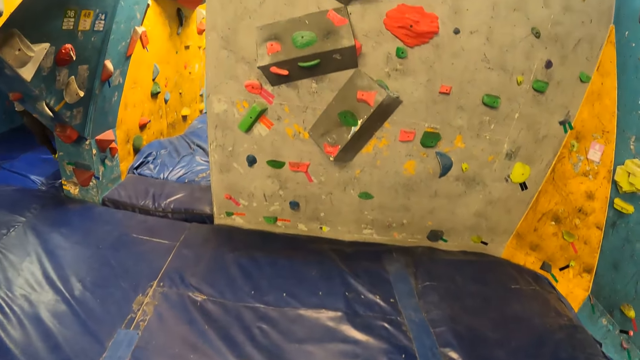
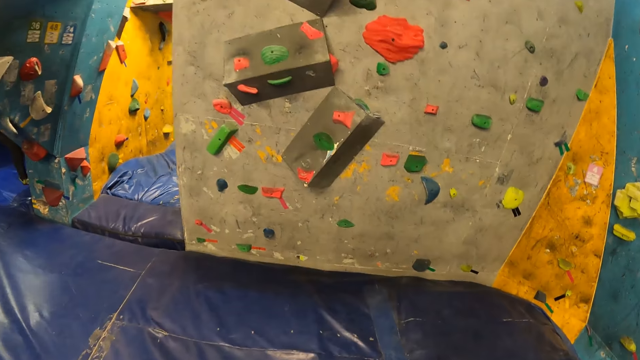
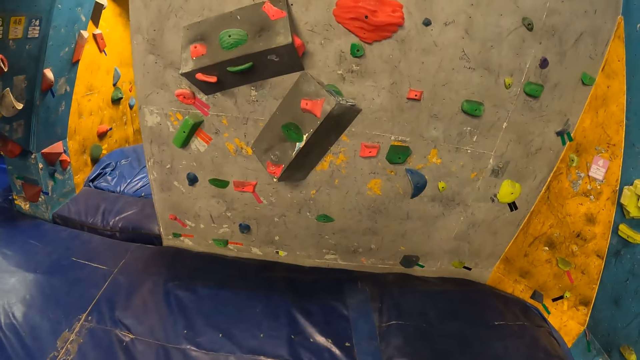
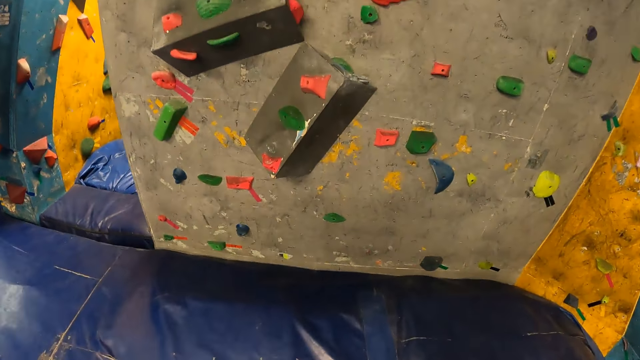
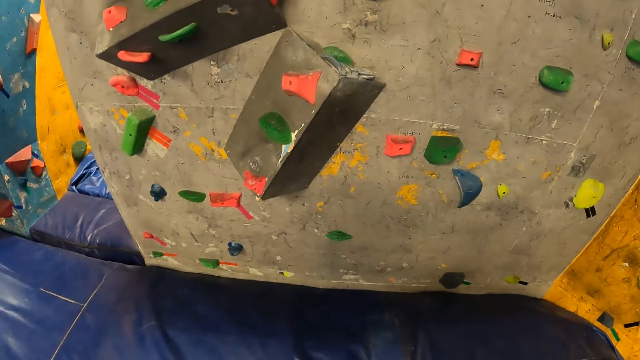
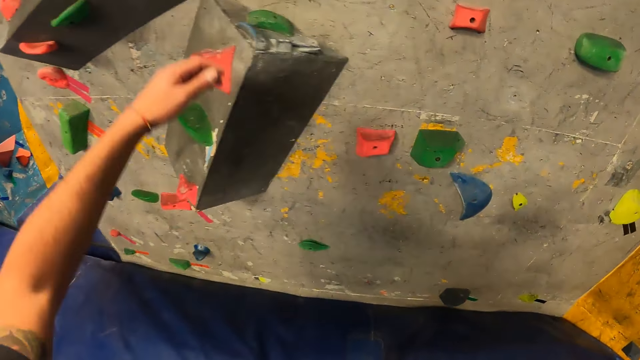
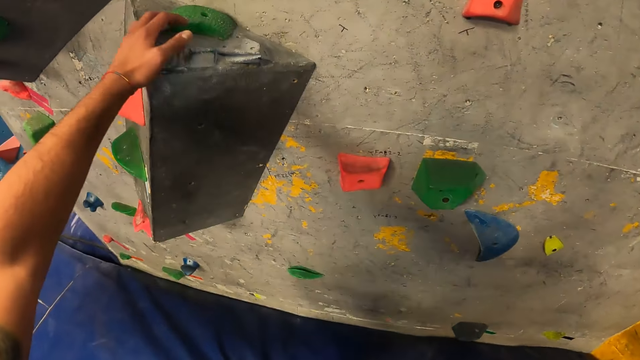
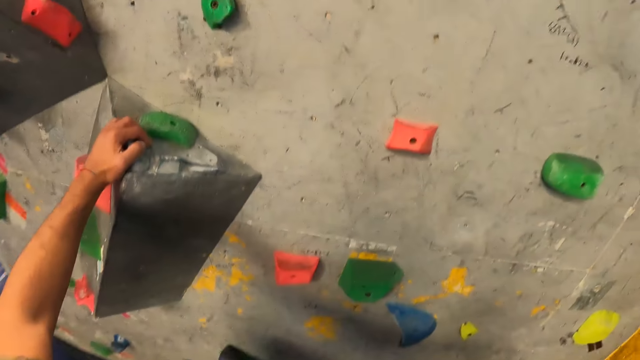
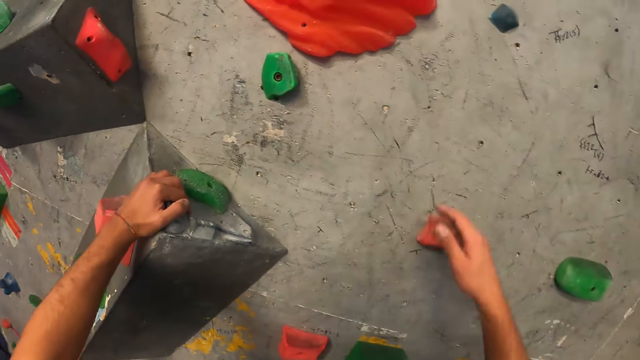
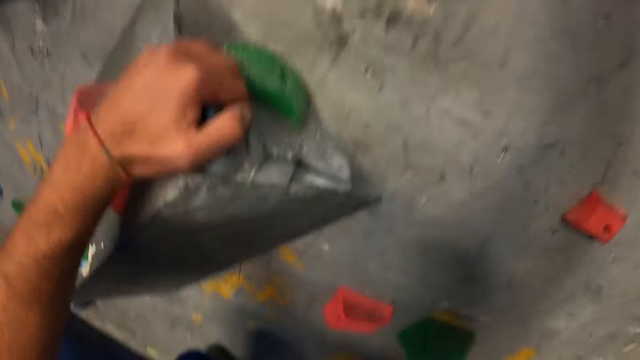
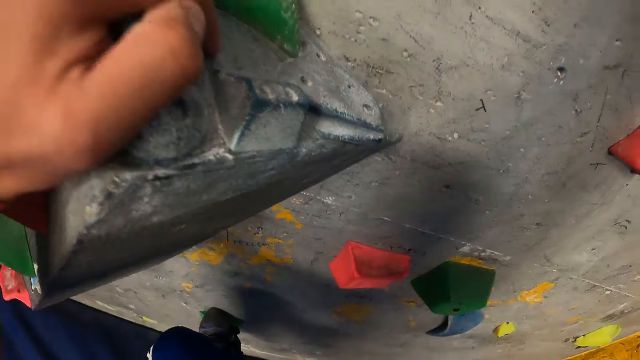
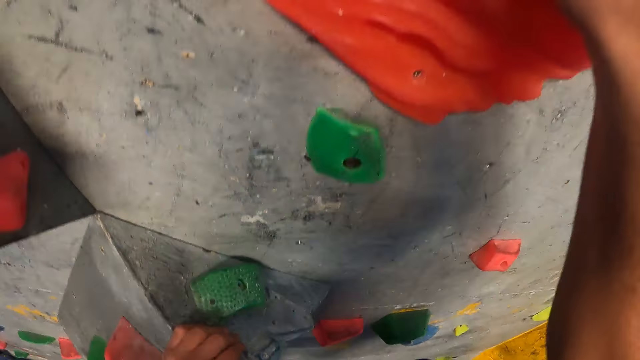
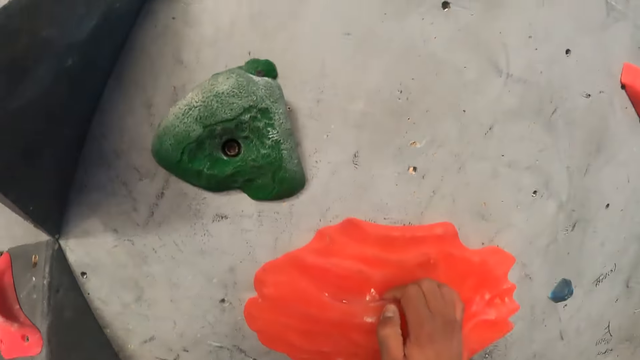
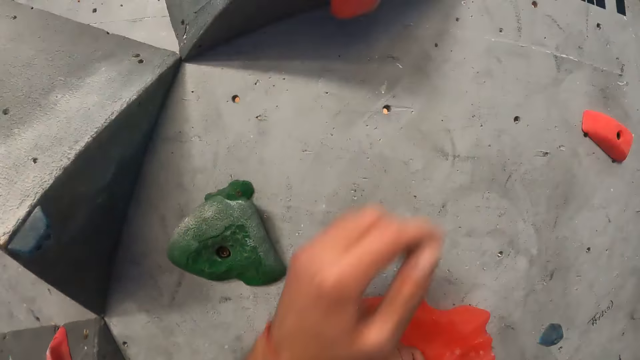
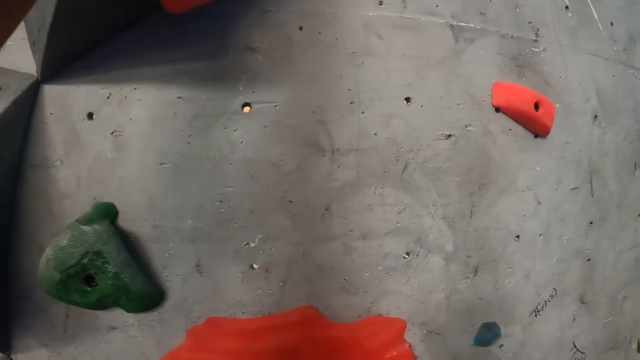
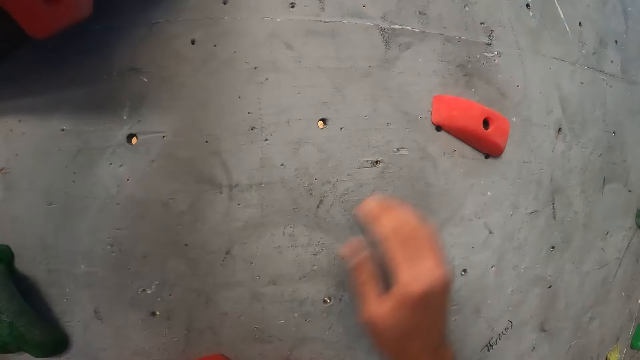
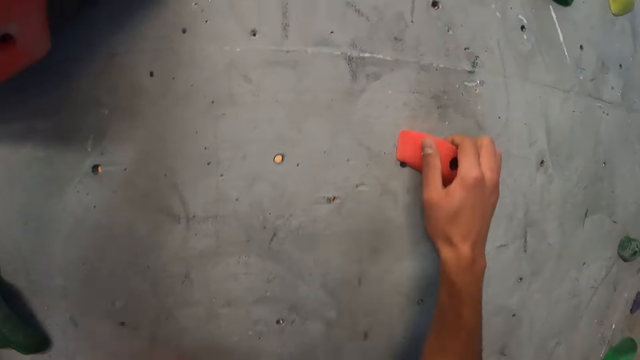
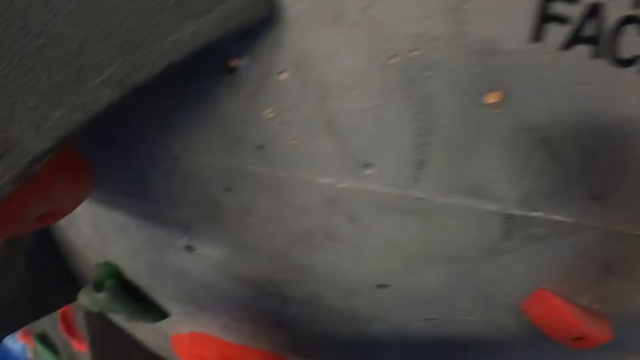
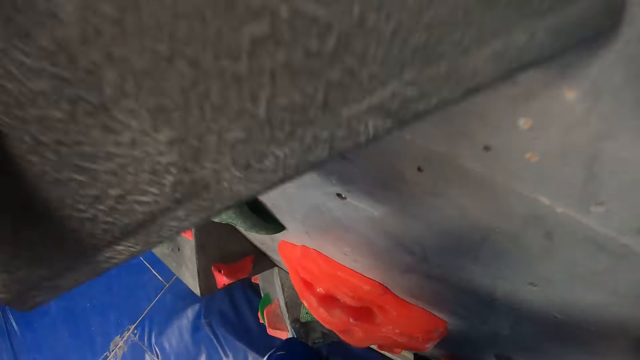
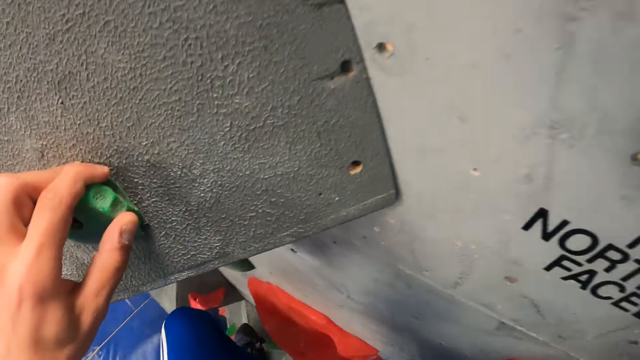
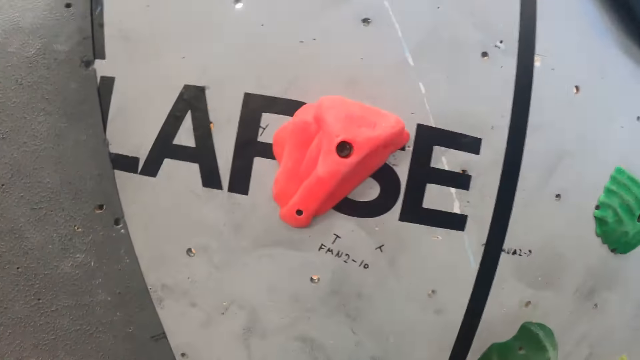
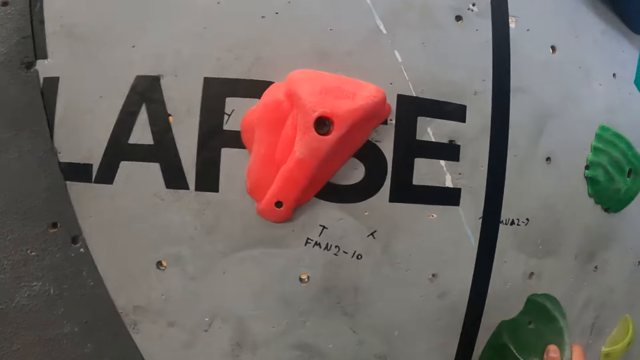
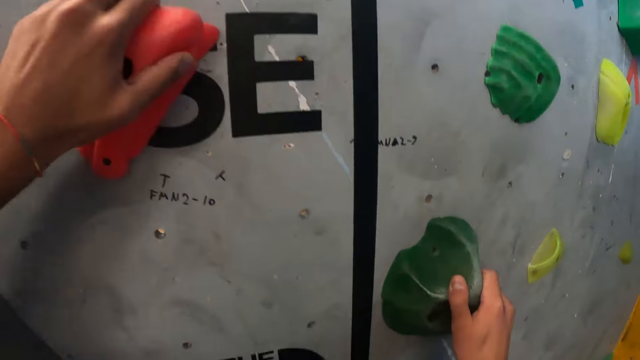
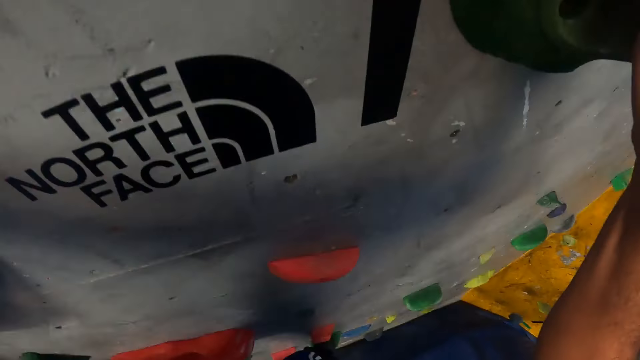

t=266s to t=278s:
The camera wearer climbs the rock with his hands and legs.

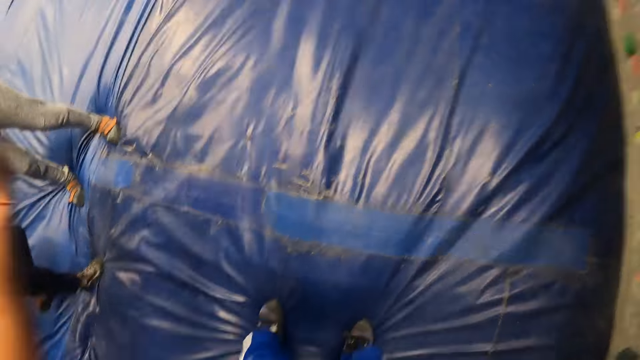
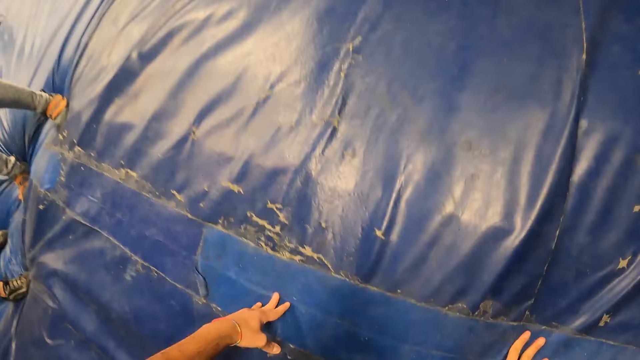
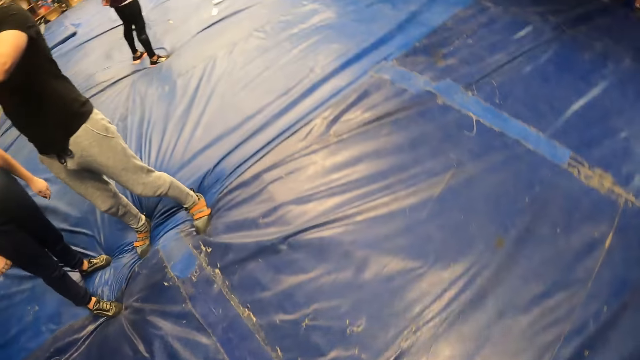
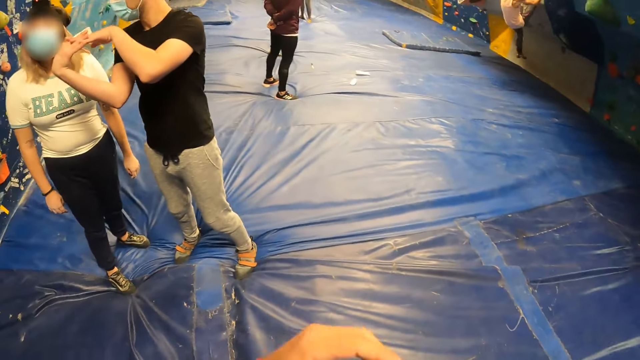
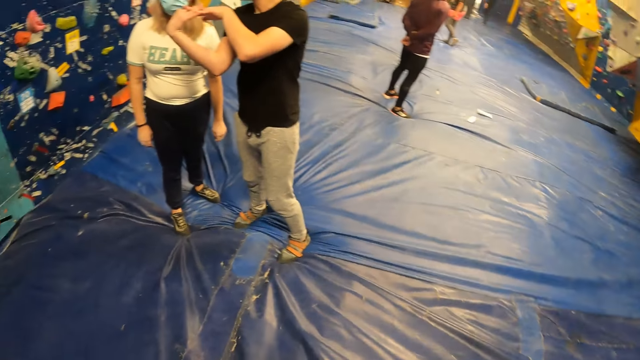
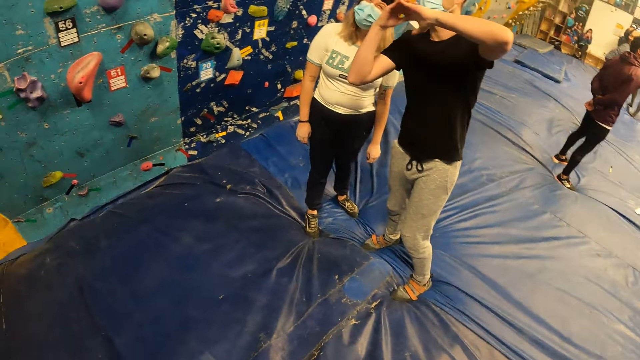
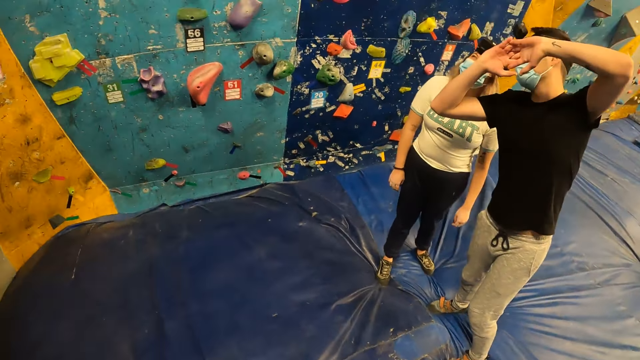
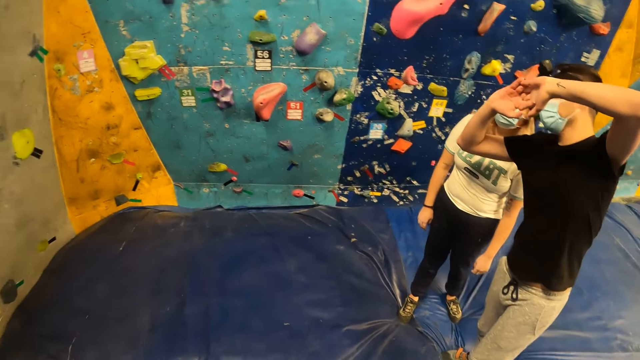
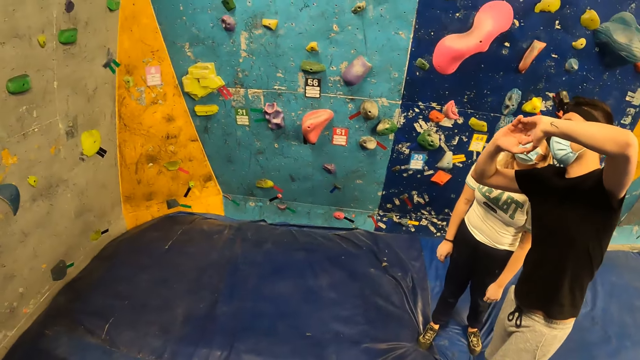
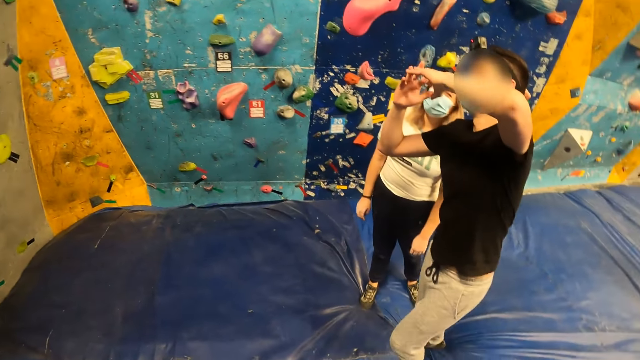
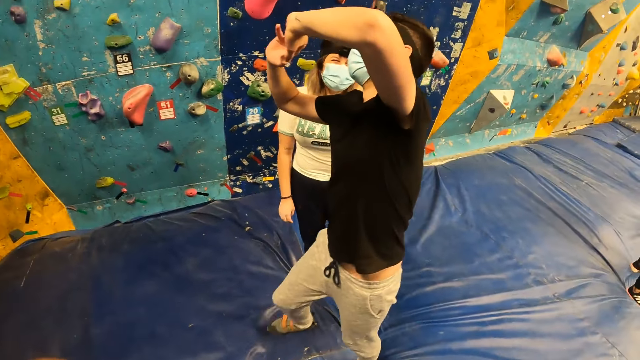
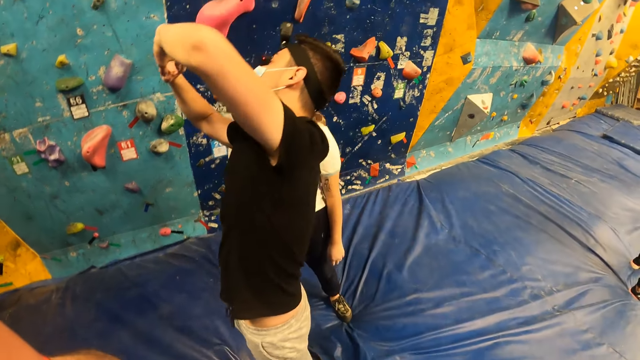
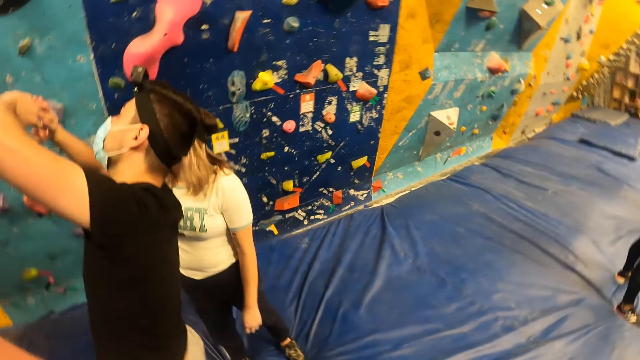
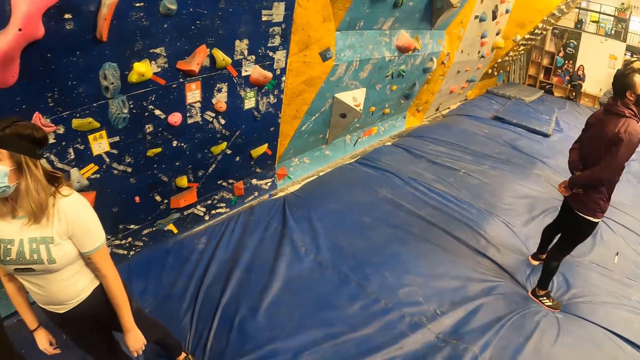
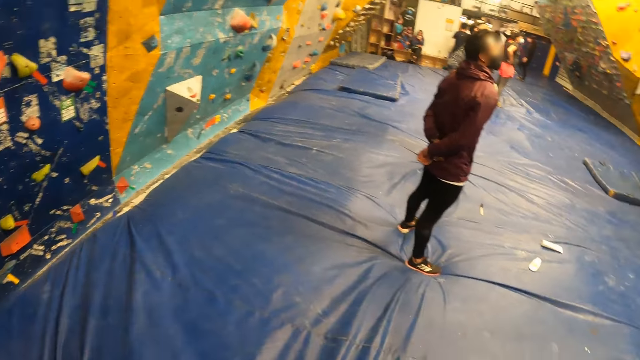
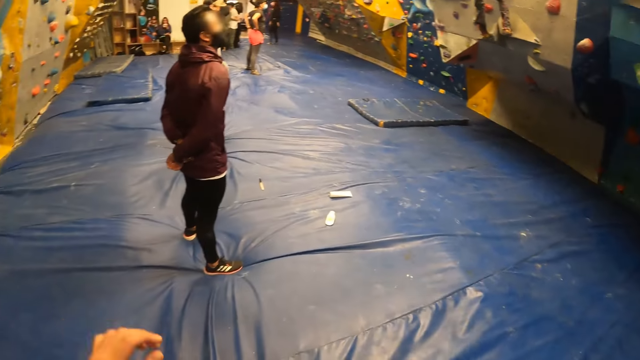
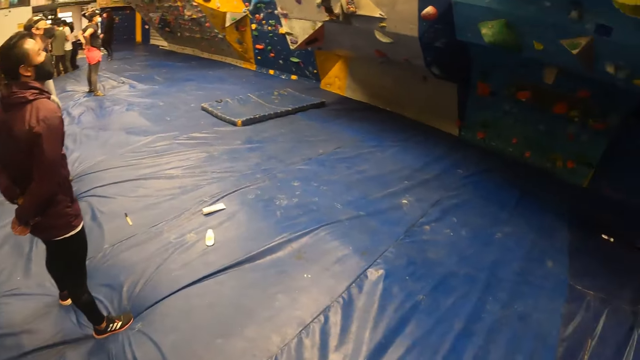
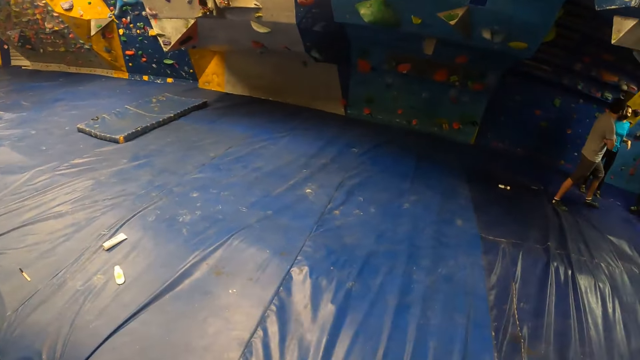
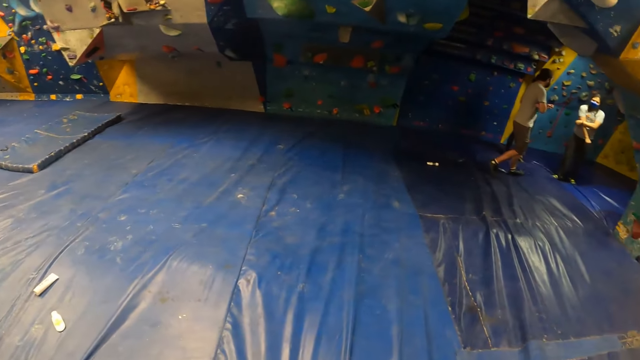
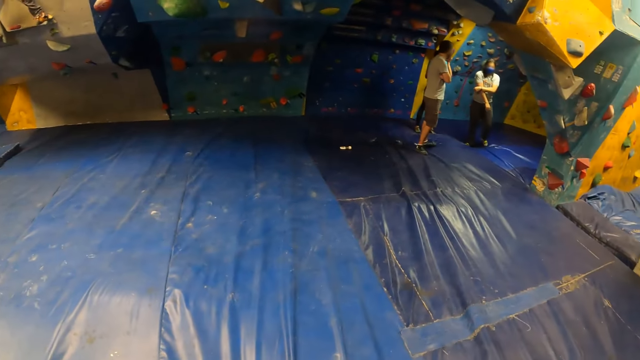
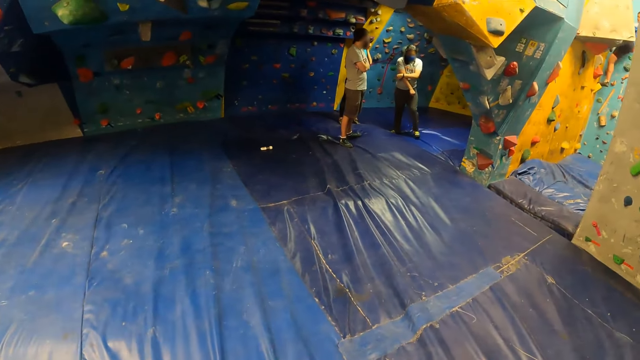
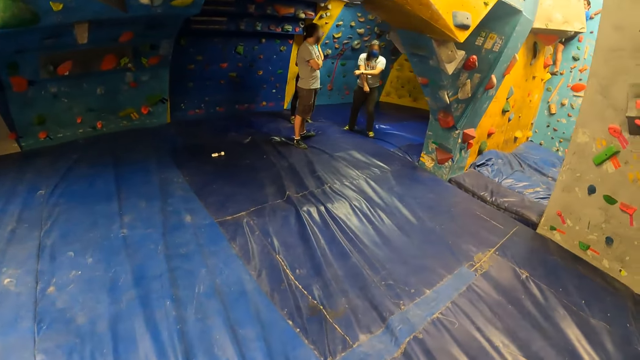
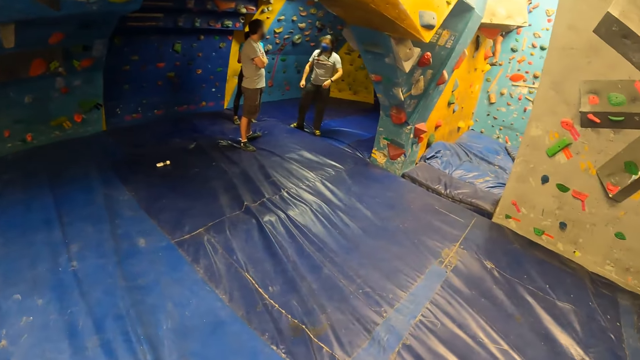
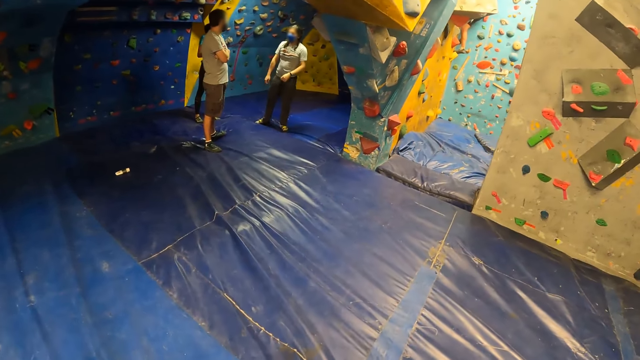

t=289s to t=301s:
The camera wearer steps on the trampoline mat. They jump down the bouldering wall. They land on a crash pad with both hands. A man converses with a woman. The man twists hands and walks around. The camera wearer walks around the climbing center.
